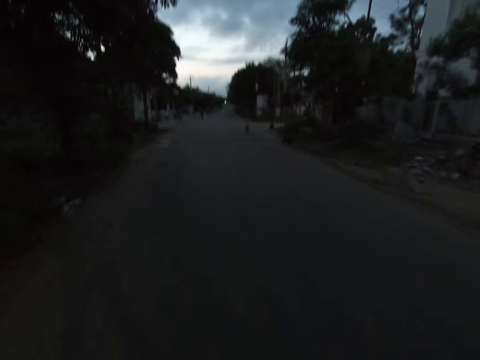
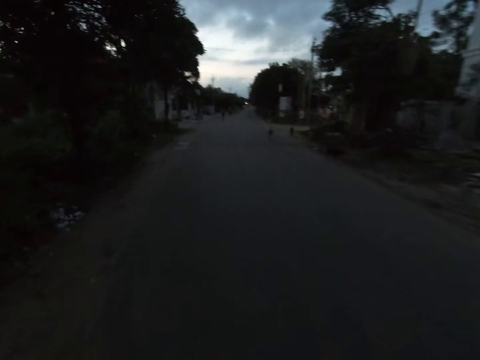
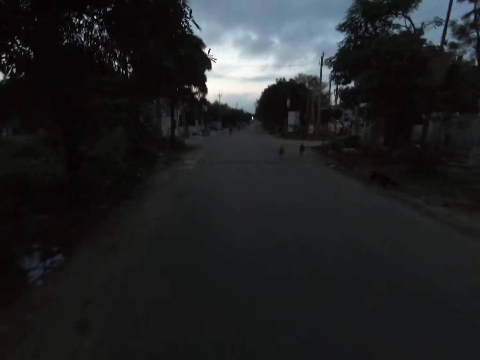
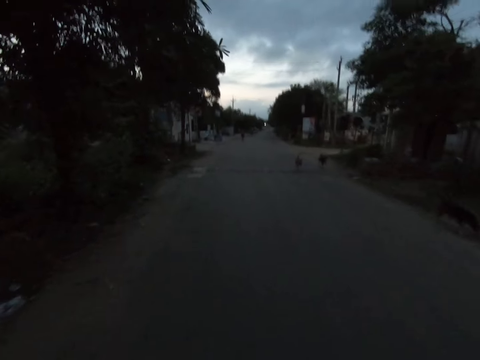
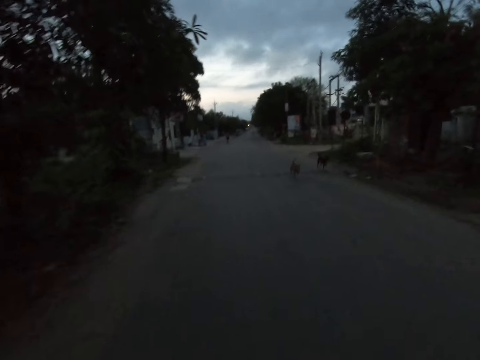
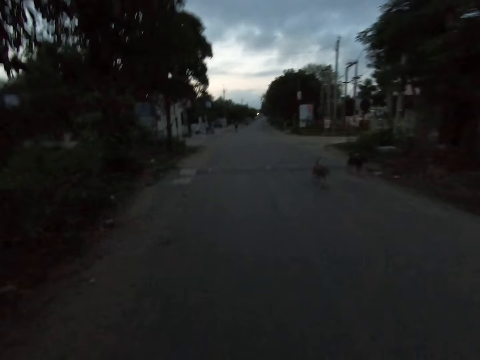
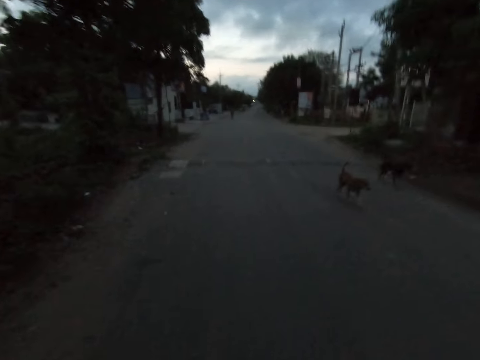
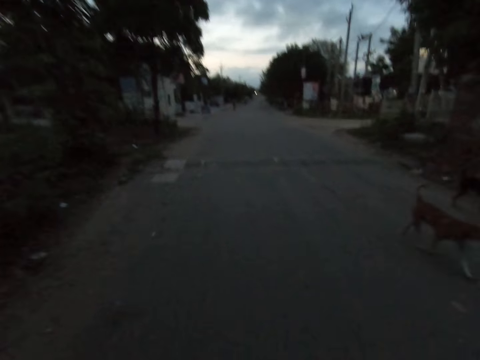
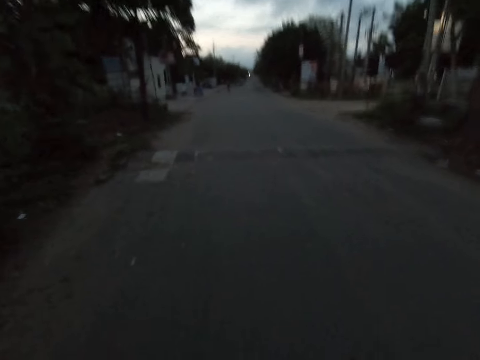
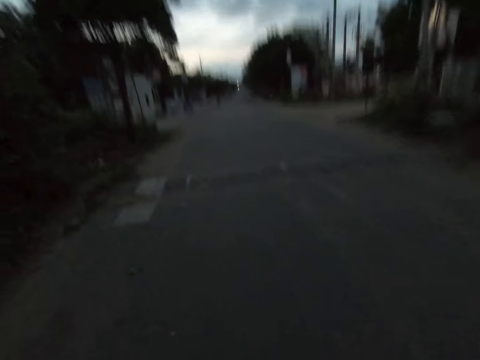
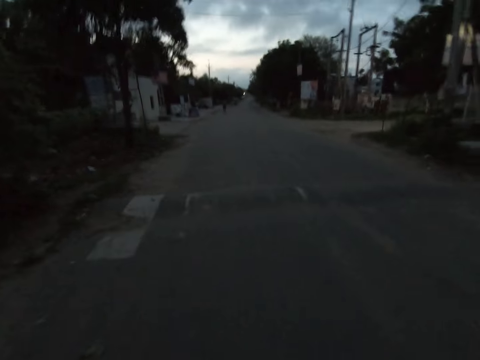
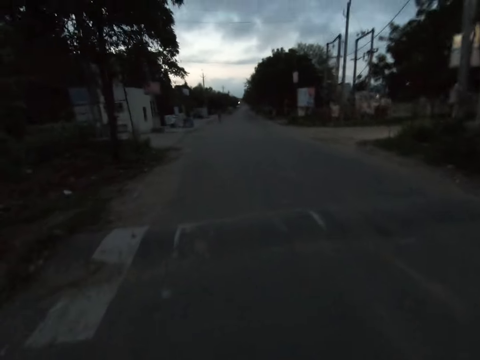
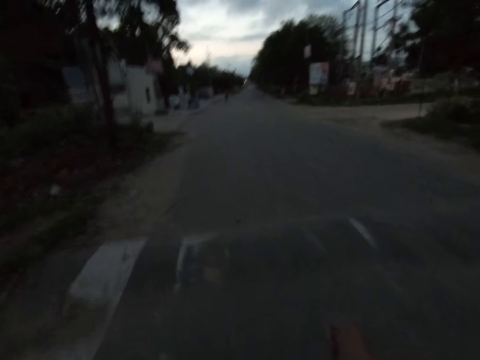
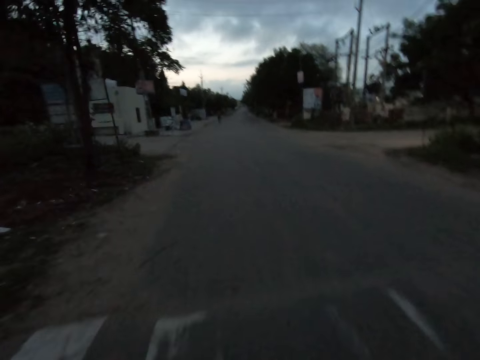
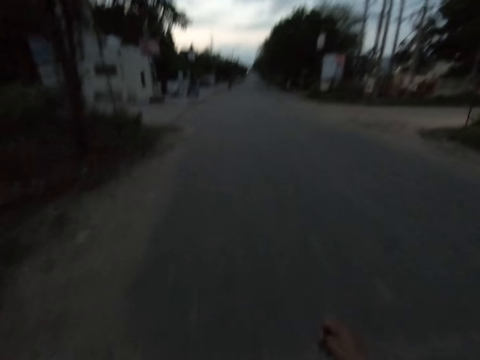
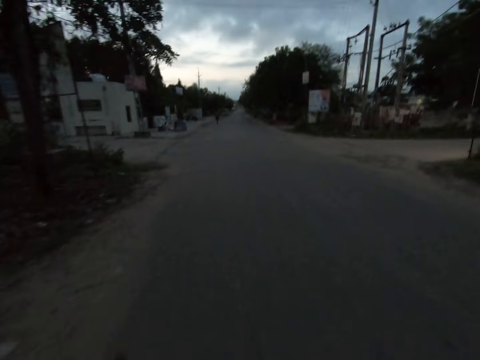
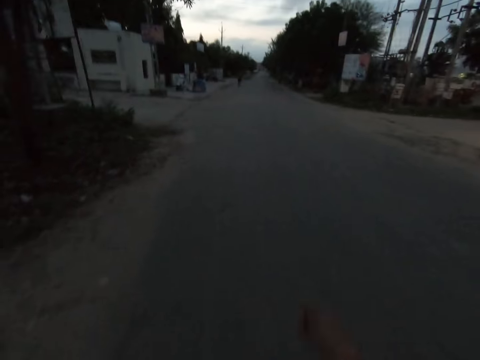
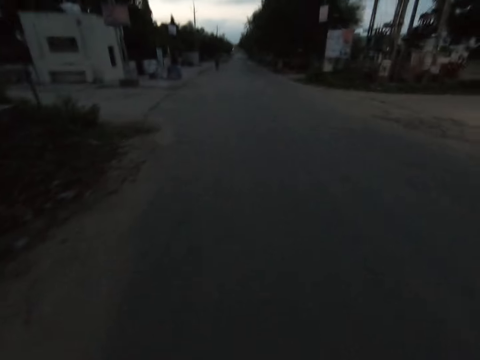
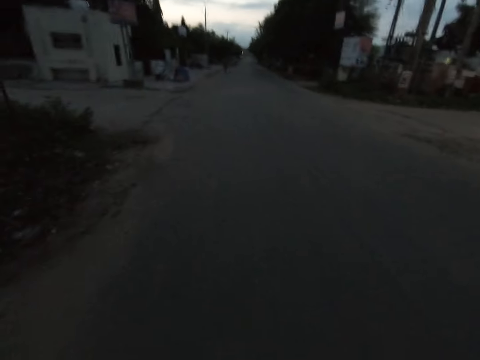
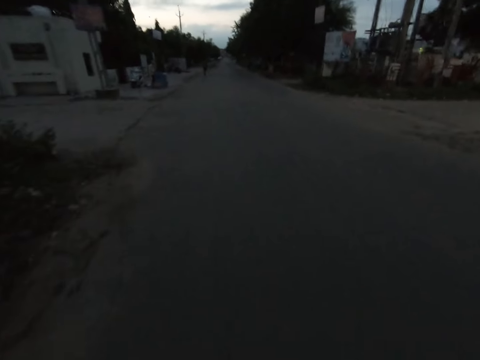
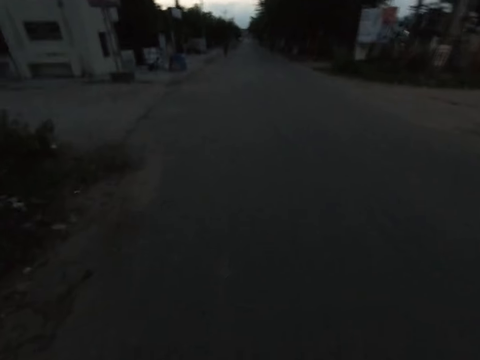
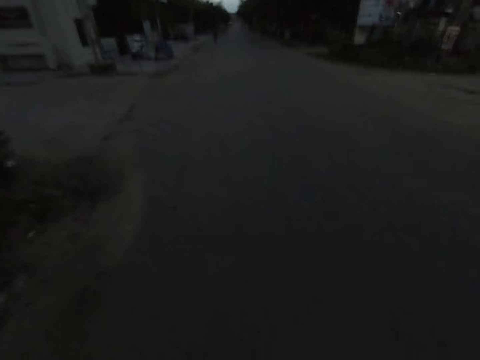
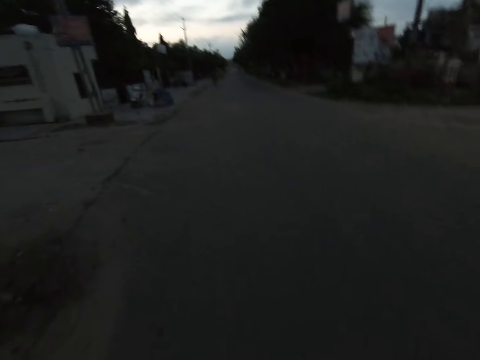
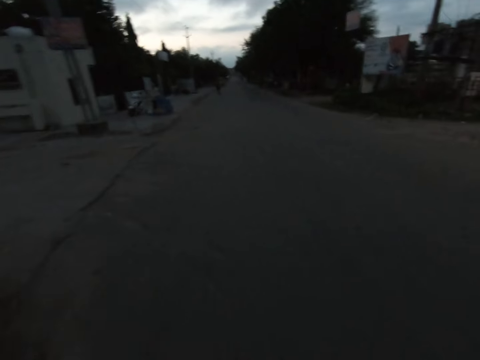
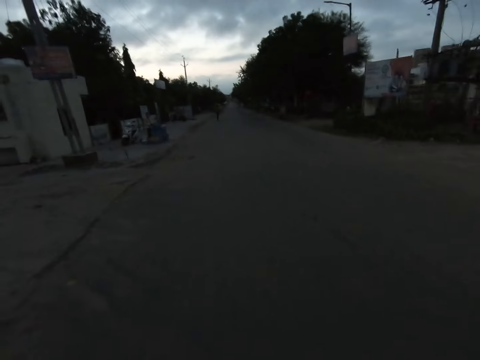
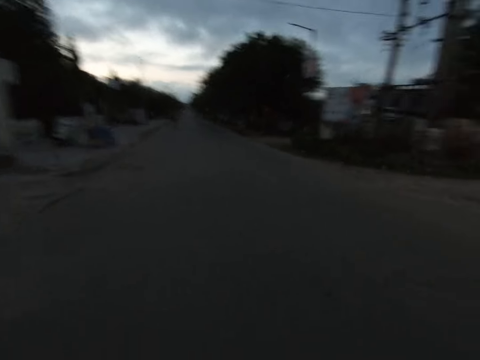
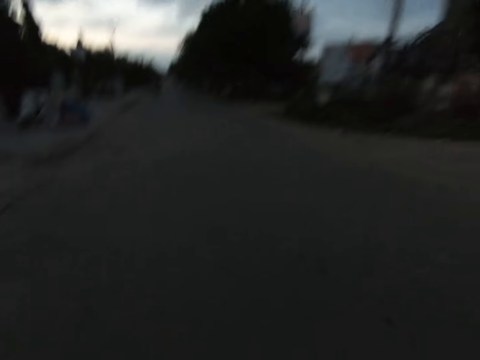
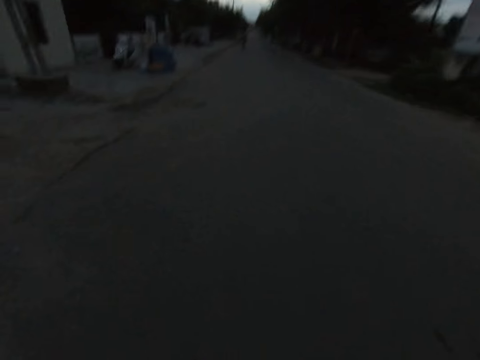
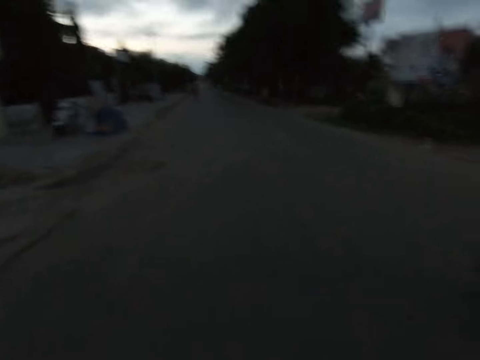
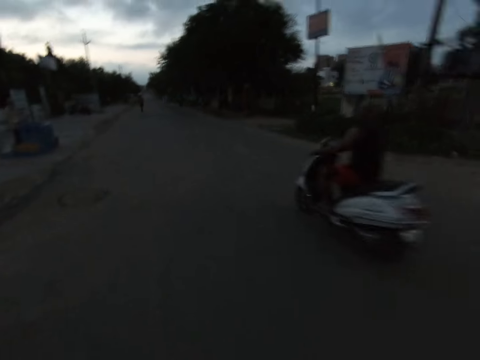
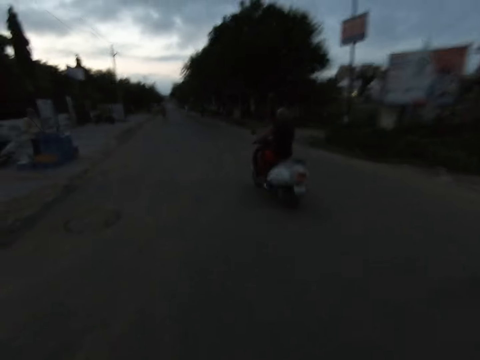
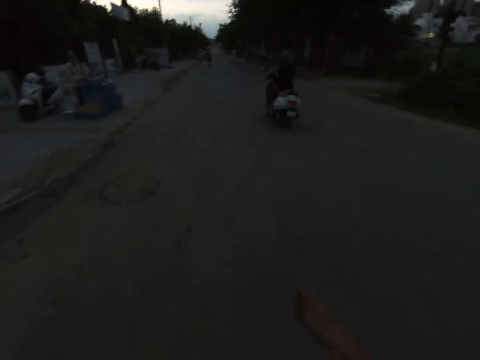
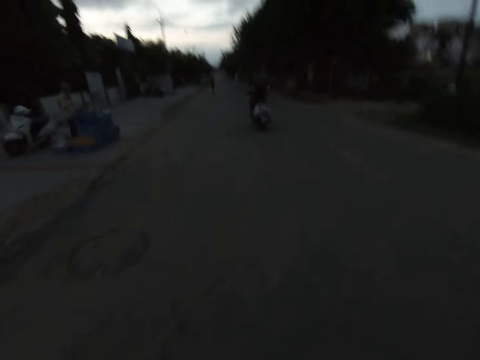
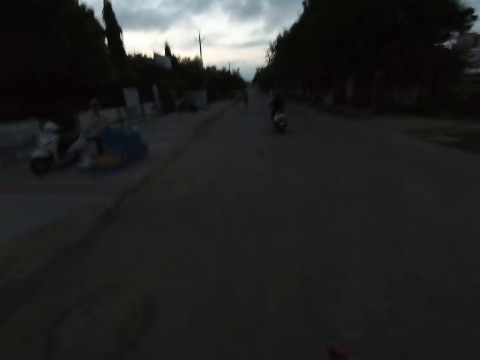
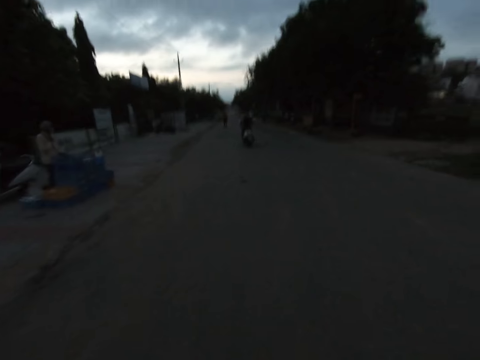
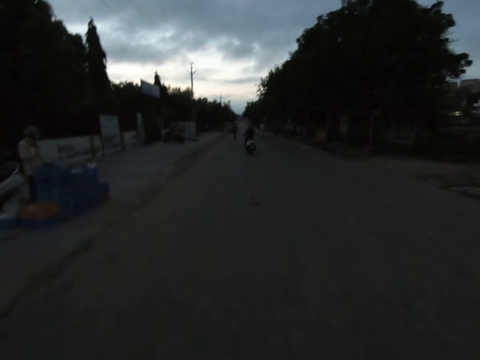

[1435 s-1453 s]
A dog runs past the camera wearer on the road. Another dog runs past the camera wearer on the road. A man drives a bike past the camera wearer on the road.

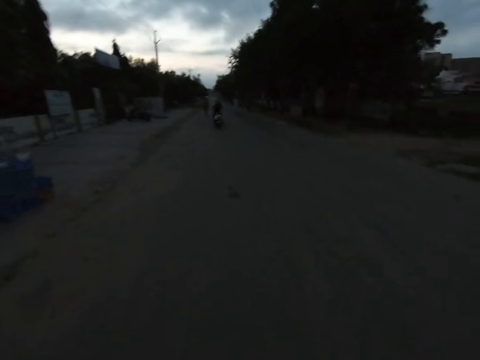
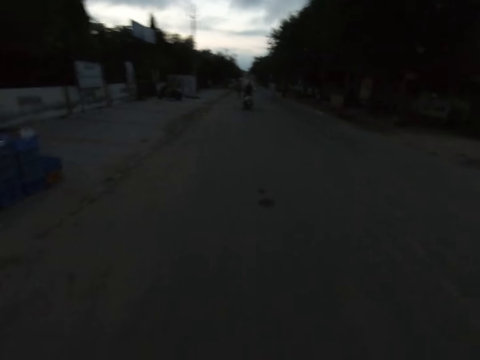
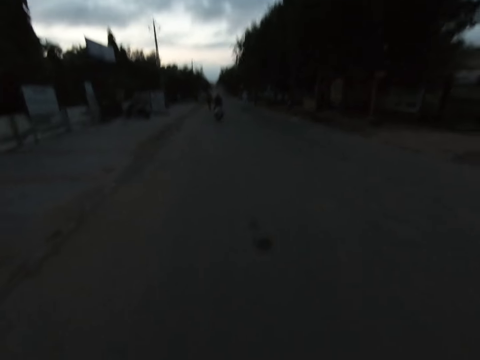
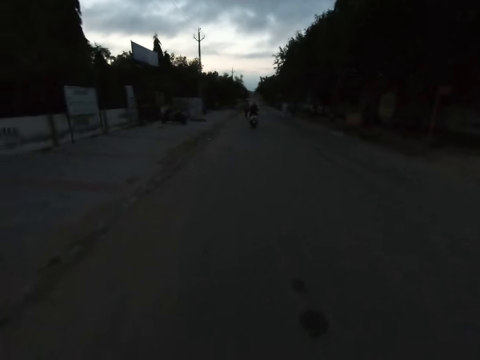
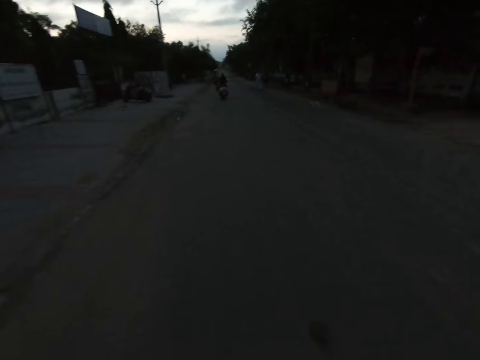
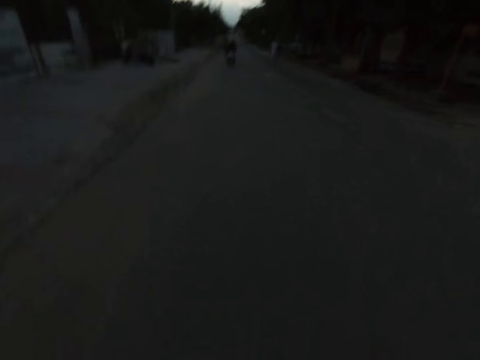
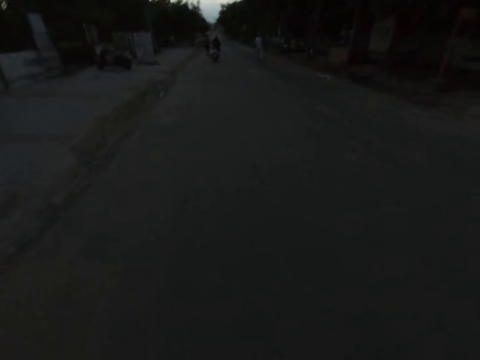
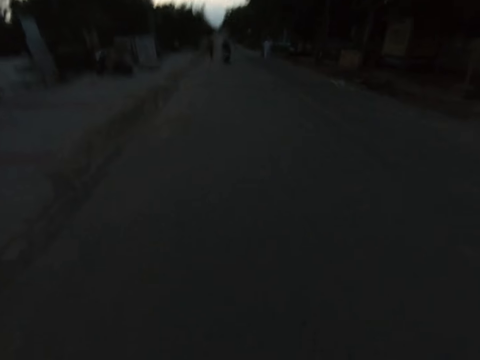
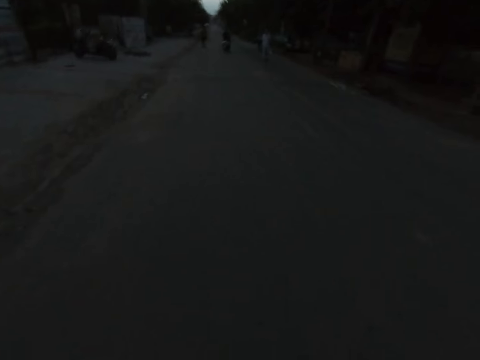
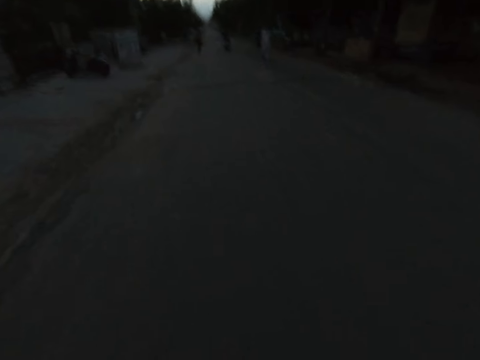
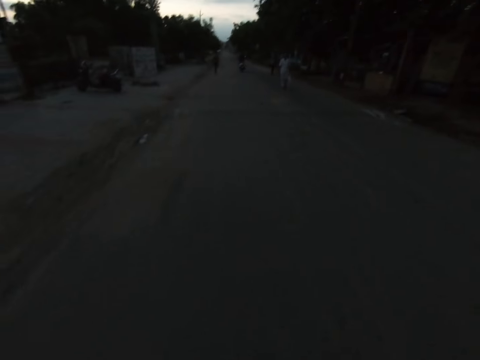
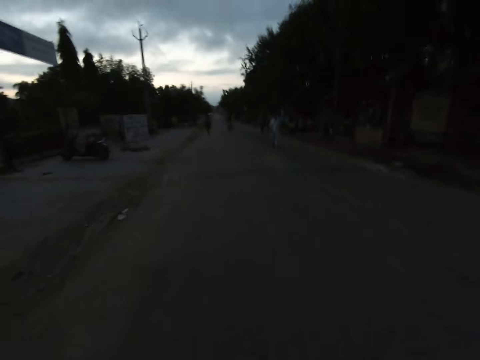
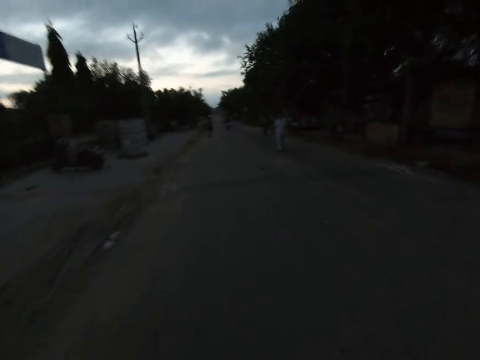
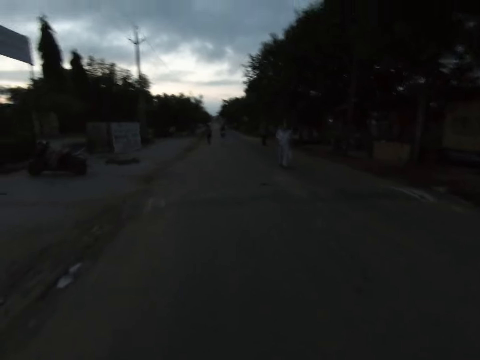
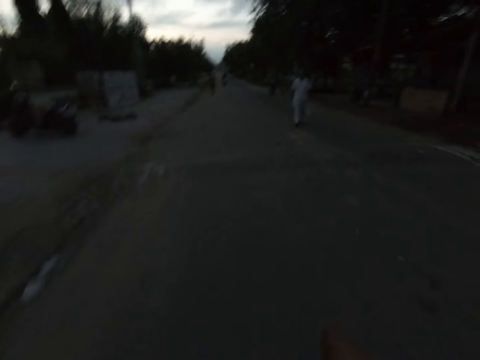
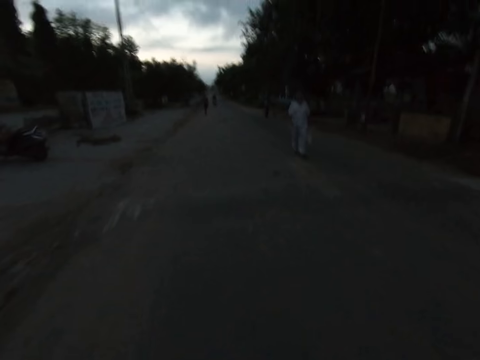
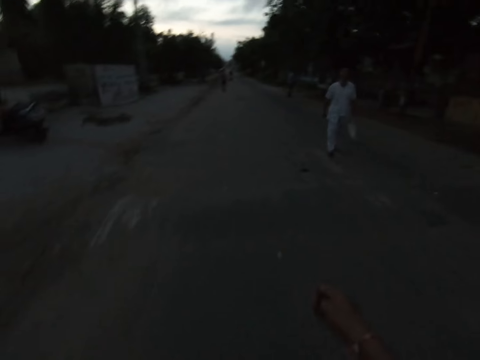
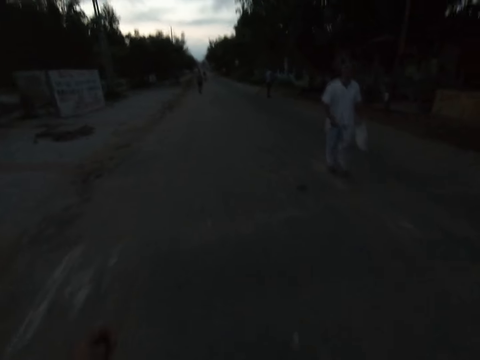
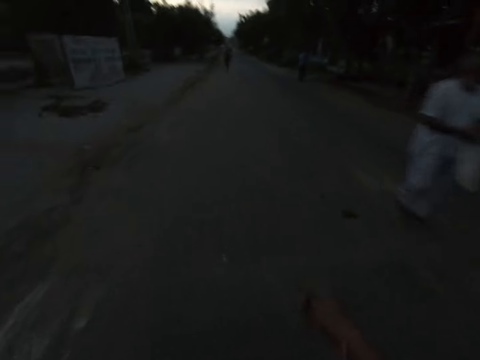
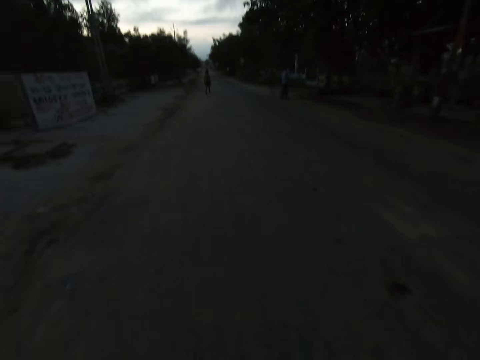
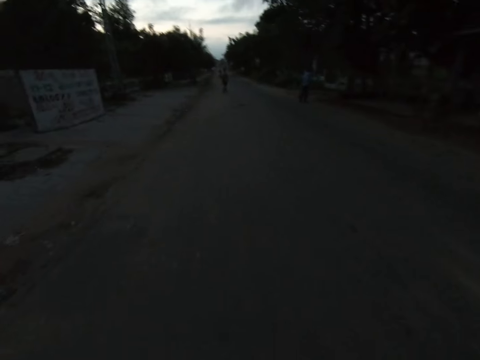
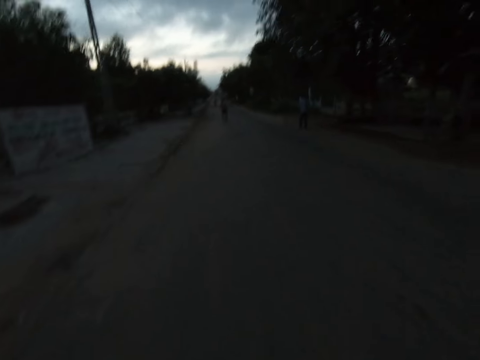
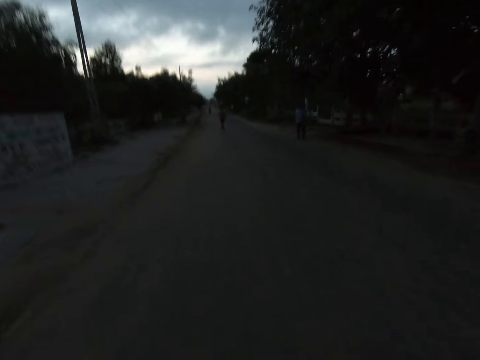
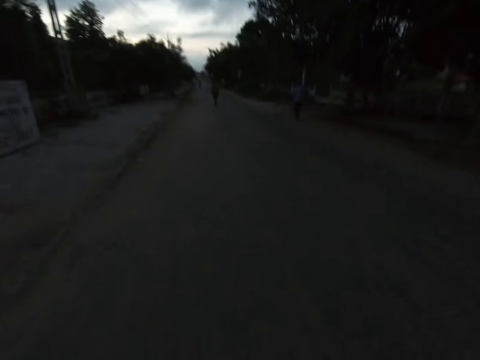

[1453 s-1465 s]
A man walks past the camera wearer on the road.
